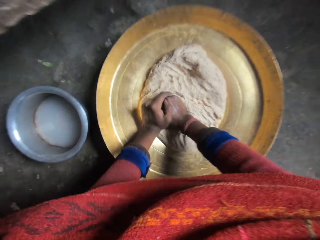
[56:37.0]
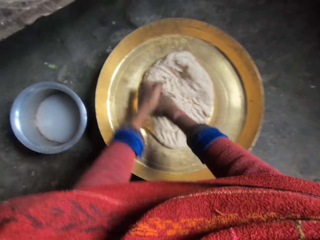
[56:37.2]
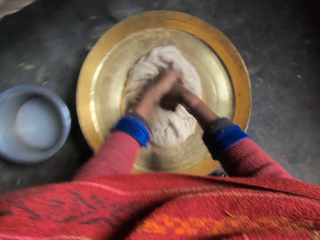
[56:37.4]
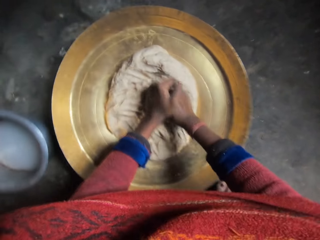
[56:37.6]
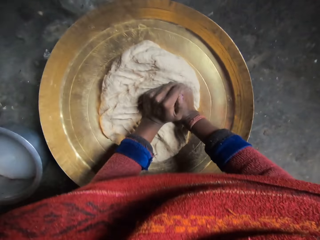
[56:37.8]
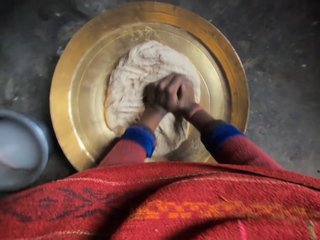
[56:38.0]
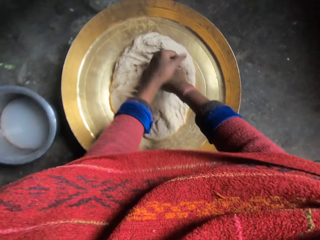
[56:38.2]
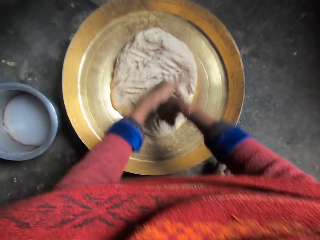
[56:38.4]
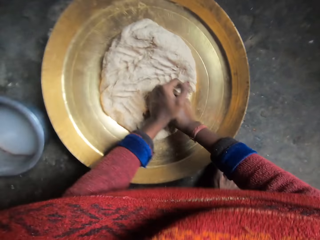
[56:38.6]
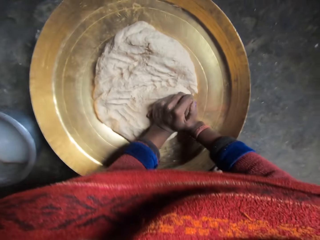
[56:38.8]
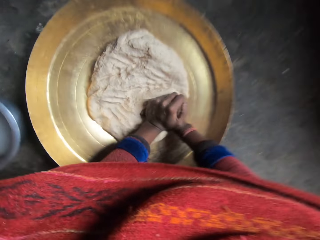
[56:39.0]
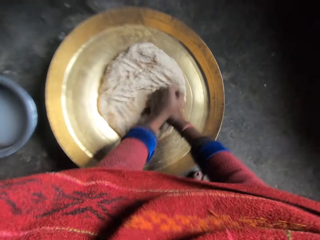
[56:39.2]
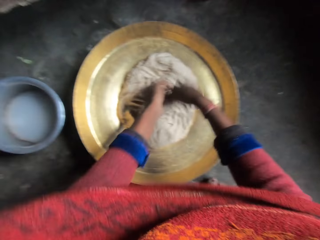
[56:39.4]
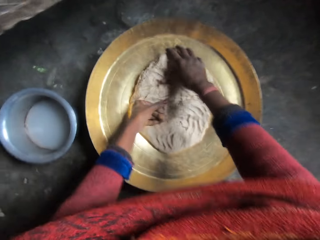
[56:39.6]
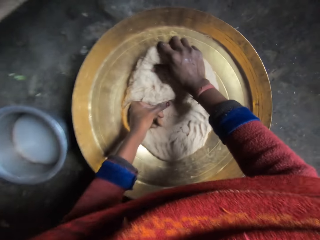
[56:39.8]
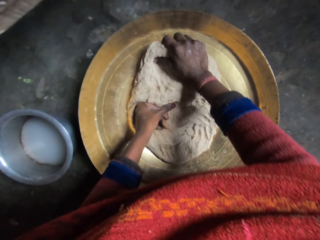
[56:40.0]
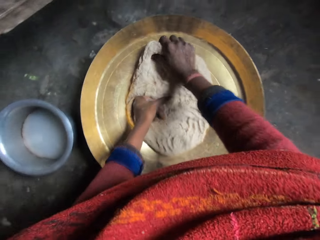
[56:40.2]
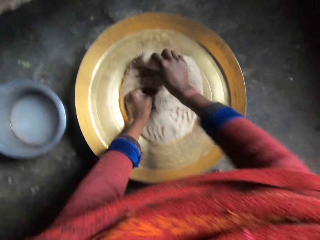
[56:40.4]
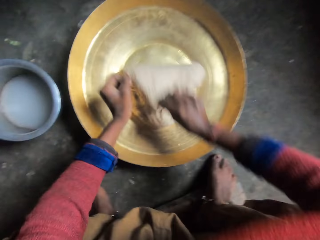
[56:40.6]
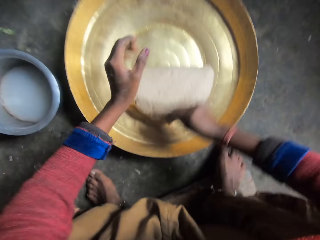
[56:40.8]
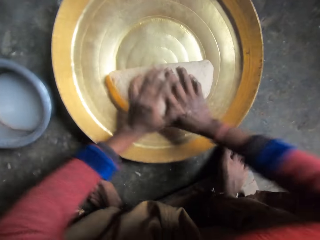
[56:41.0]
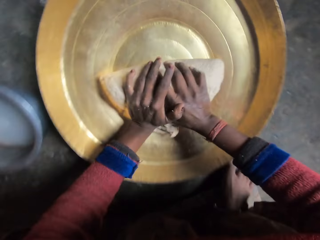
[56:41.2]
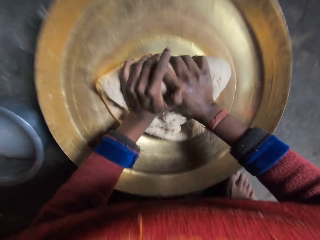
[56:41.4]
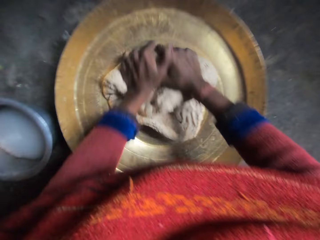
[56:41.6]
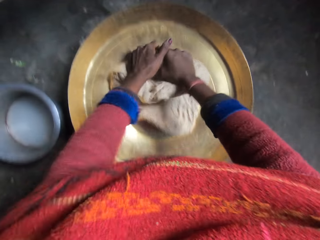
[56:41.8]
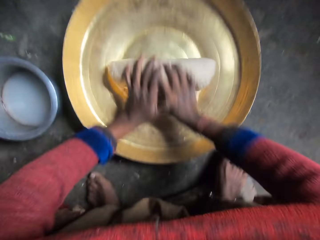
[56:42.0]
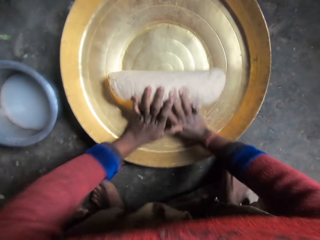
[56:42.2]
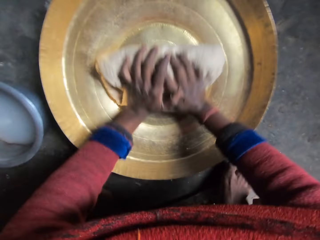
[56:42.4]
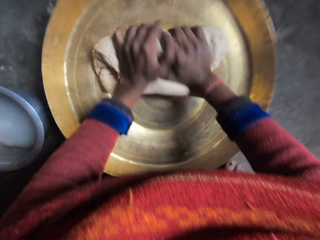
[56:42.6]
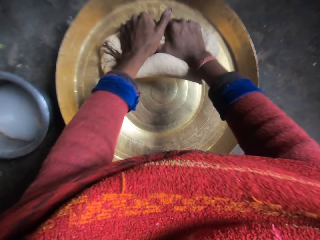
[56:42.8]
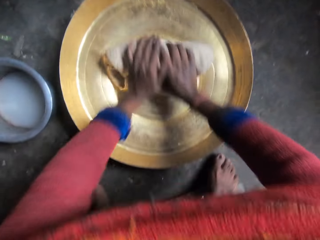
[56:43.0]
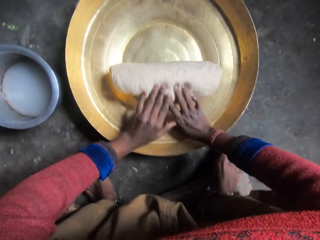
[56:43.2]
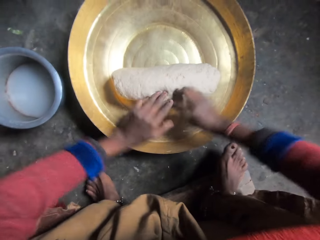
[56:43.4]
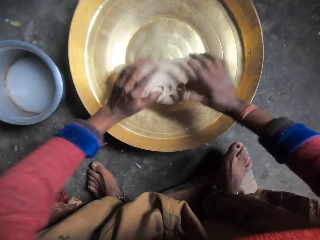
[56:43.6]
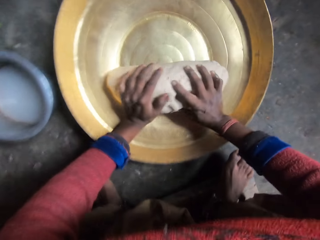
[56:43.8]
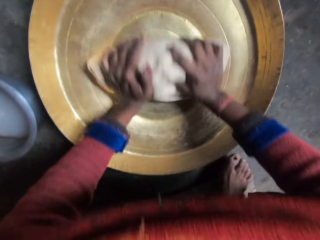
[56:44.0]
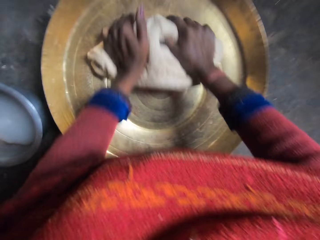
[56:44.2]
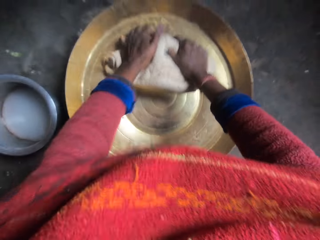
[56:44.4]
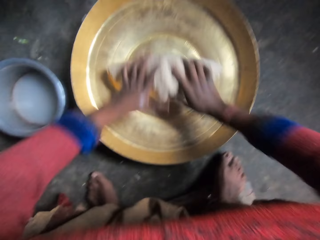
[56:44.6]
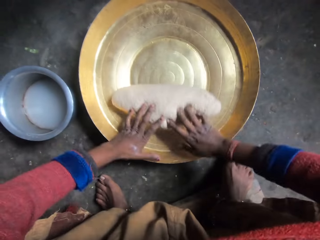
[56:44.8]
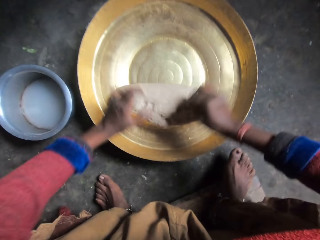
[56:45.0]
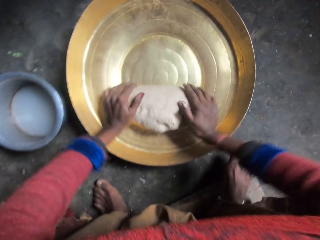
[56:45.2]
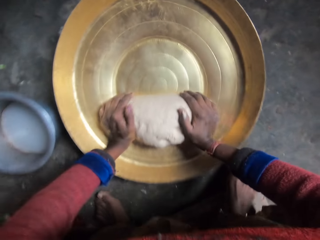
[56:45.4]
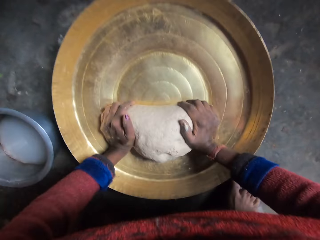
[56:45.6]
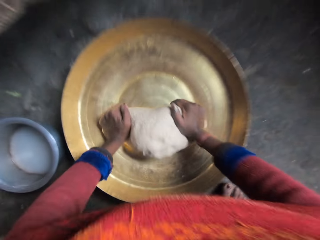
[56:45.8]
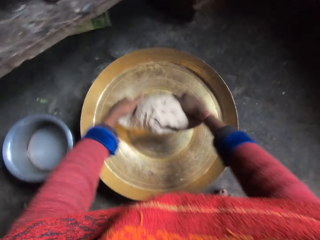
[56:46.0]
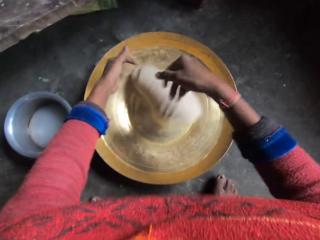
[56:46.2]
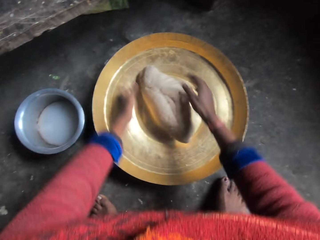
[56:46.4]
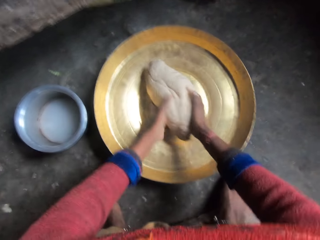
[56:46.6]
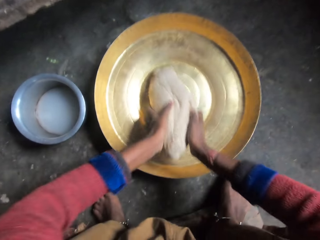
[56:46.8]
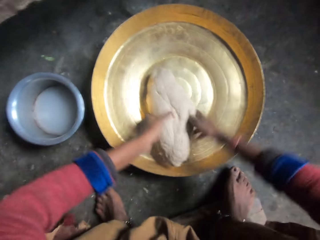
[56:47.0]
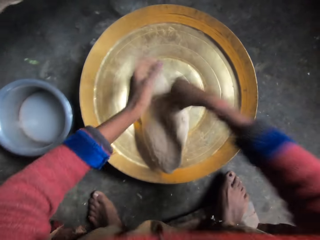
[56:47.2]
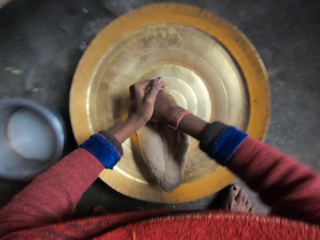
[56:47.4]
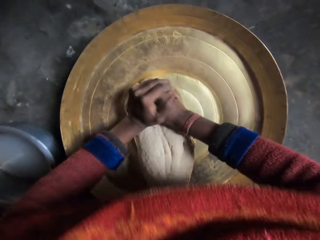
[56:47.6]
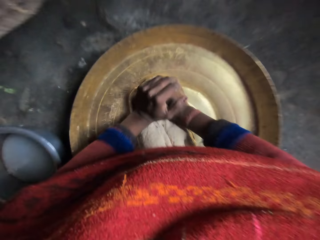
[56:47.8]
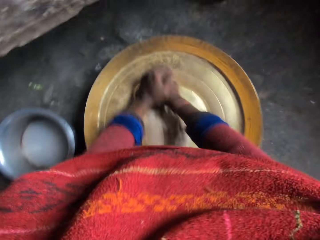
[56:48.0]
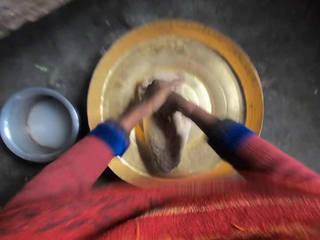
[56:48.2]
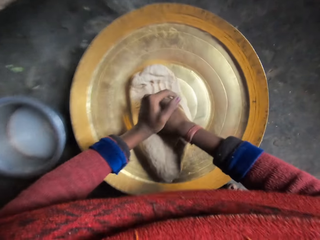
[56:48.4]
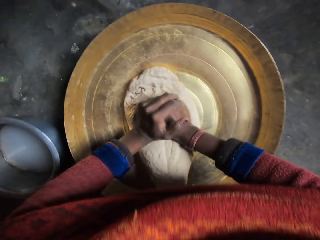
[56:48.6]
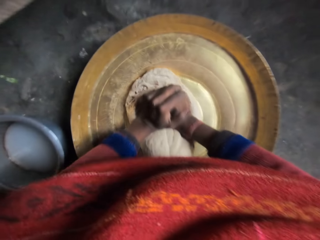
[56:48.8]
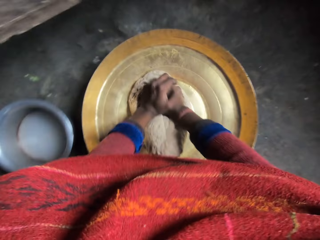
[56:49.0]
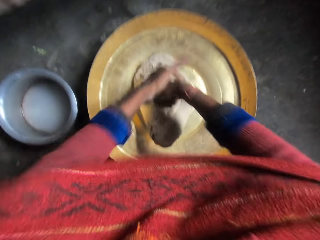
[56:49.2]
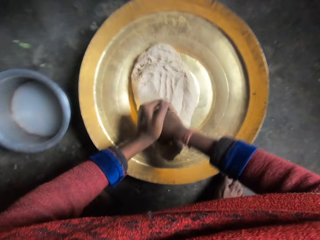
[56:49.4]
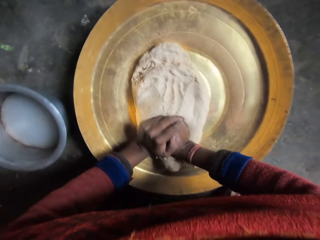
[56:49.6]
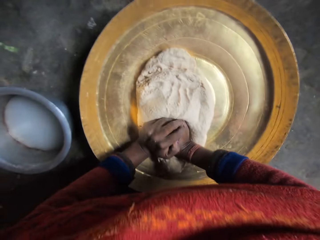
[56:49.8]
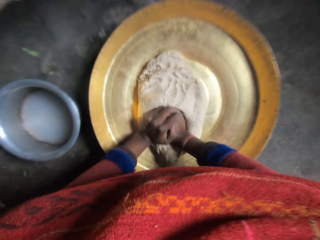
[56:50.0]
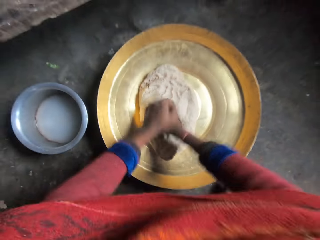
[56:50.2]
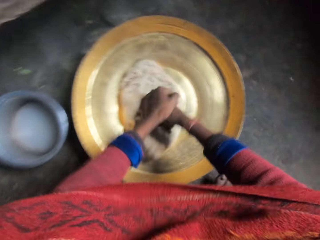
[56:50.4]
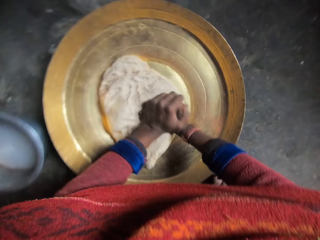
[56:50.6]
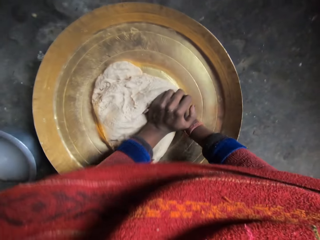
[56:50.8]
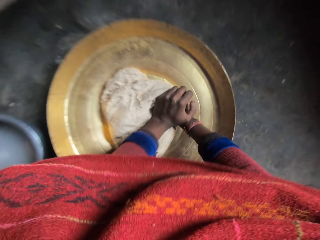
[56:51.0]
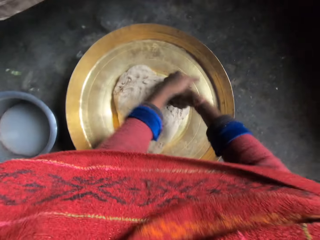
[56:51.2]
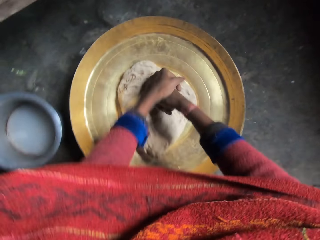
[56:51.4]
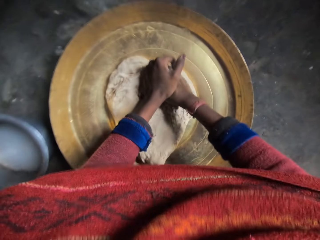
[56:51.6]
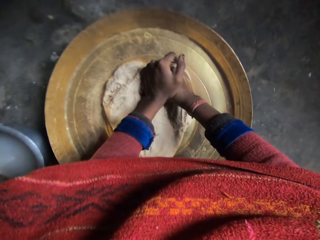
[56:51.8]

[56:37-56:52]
The camera wearer holds the dough. He flips the dough. He rolls the dough. He turns the dough. He holds the dough. He presses the dough in the basin with his hands.

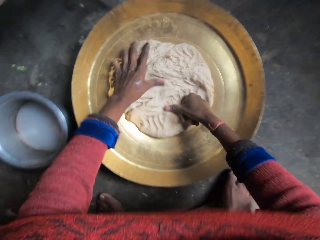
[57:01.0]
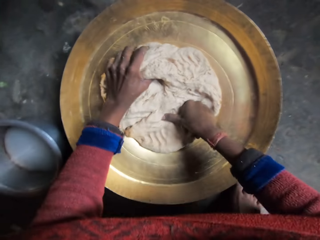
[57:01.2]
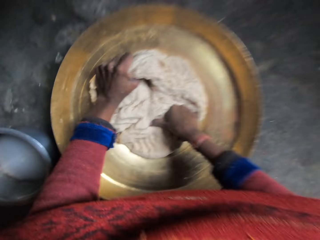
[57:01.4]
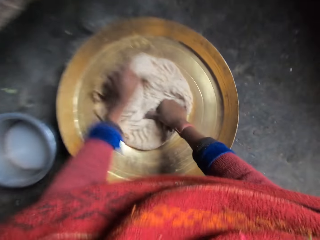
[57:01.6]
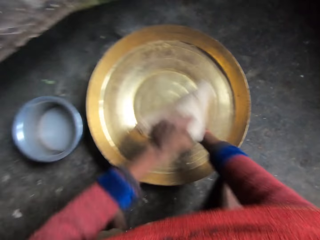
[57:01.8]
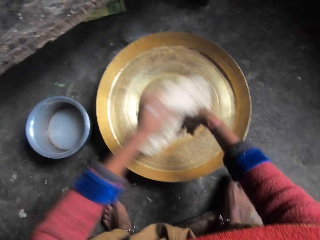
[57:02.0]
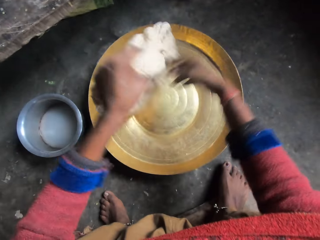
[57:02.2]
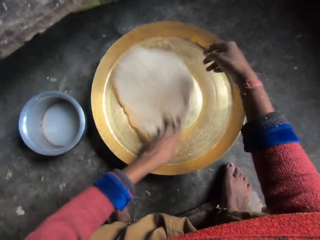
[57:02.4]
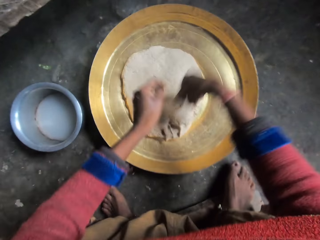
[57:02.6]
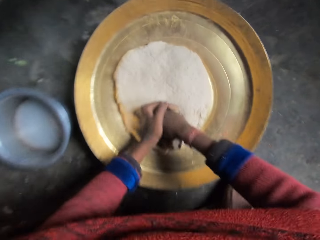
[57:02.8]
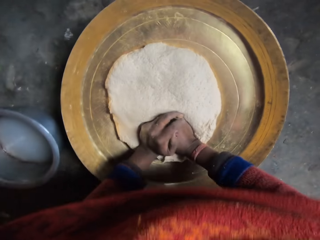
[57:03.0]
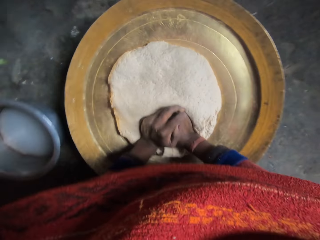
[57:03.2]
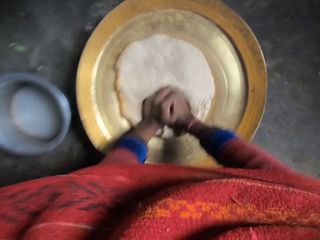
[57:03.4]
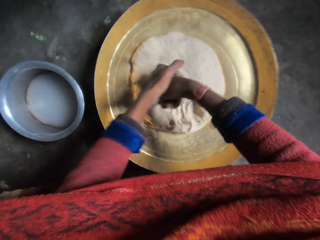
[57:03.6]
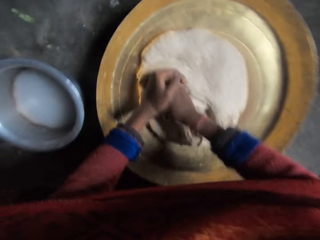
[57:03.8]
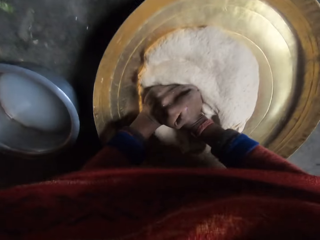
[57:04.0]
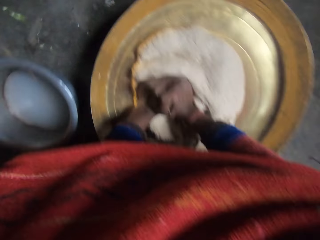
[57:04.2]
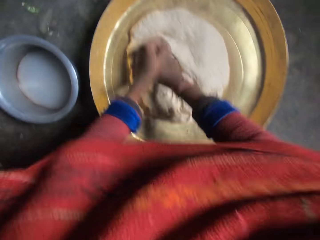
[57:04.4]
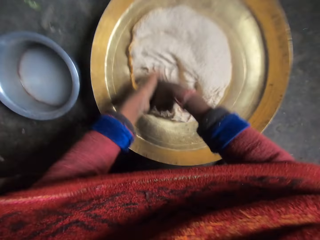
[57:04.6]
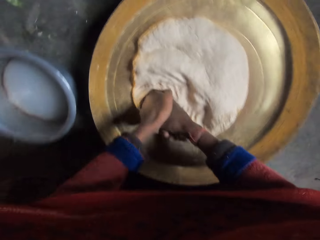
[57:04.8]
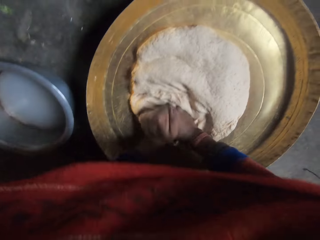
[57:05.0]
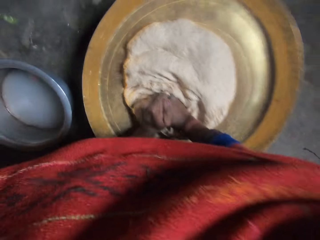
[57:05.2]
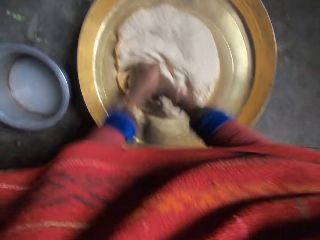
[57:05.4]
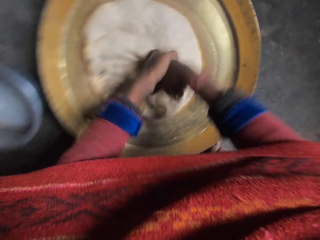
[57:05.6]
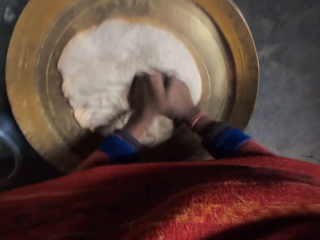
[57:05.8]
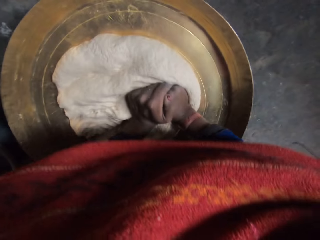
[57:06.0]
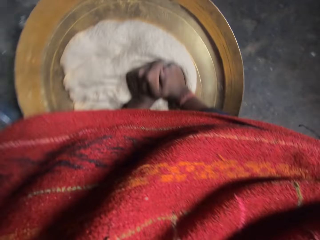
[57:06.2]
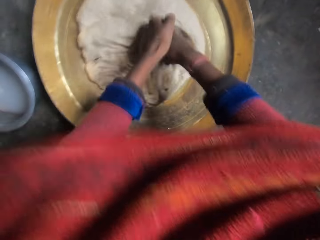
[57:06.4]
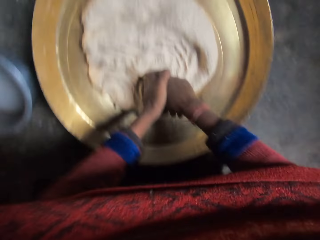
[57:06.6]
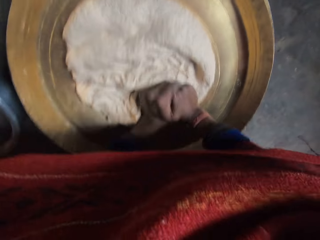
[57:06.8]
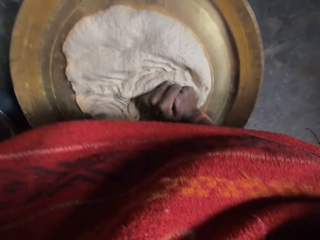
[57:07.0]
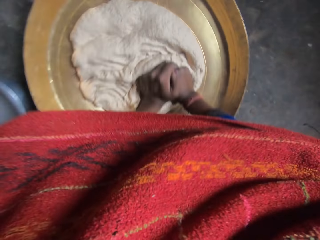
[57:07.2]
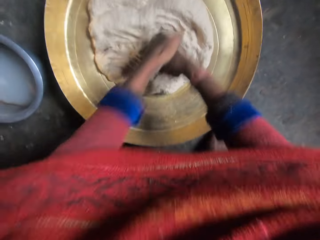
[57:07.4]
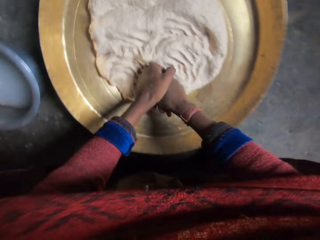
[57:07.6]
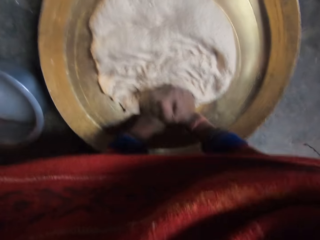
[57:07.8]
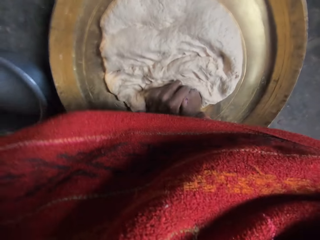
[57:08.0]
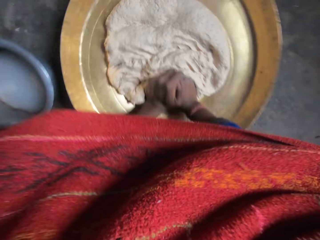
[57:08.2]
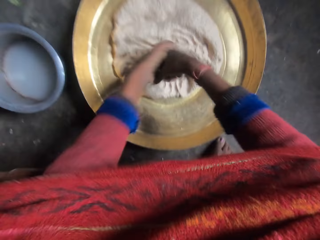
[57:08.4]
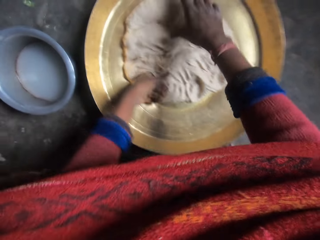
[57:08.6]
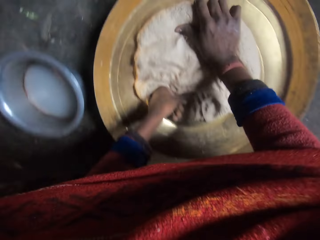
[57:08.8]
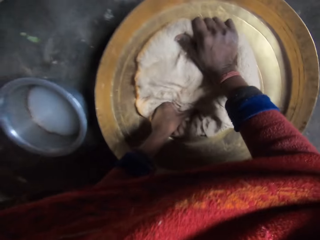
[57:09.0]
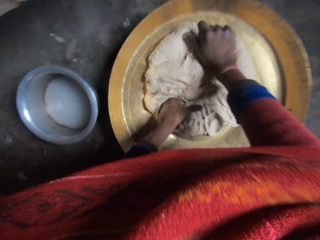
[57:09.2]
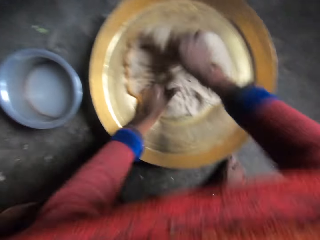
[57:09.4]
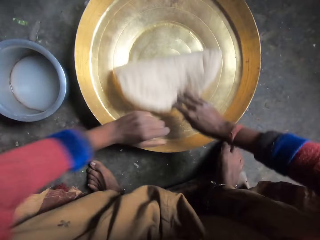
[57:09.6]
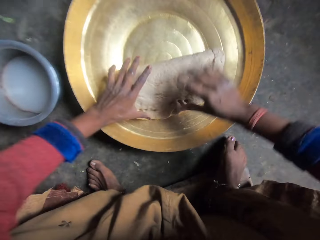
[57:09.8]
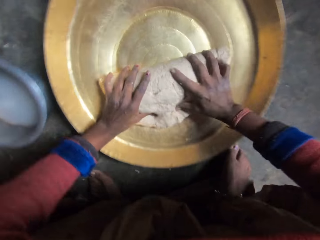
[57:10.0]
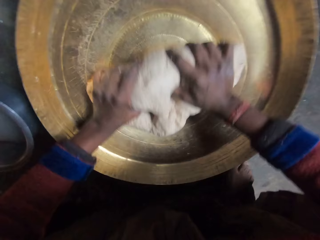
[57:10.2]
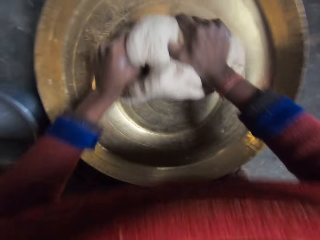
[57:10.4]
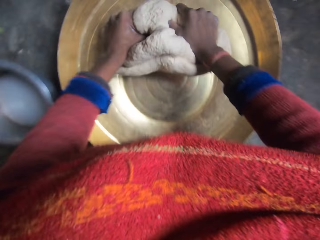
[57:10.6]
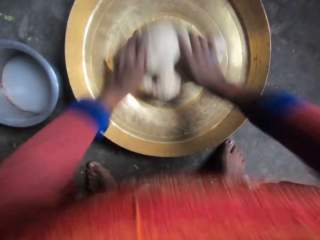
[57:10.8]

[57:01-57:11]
The camera wearer holds the dough. He lifts the dough. He puts down the dough. He presses the dough in the basin with his hands. He sniffs briefly. He holds the dough. He flips the dough. He rolls the dough.
